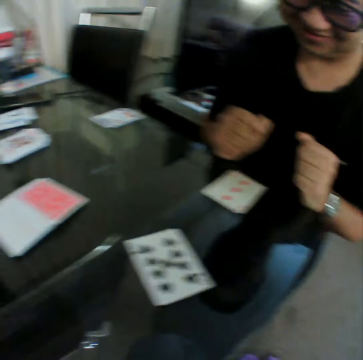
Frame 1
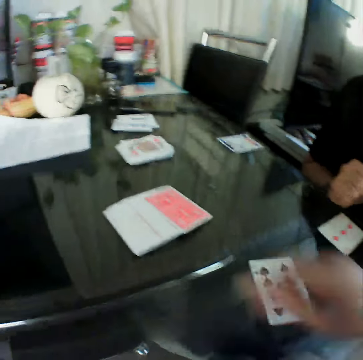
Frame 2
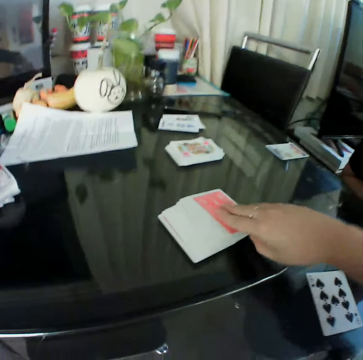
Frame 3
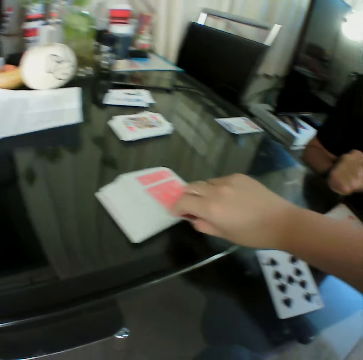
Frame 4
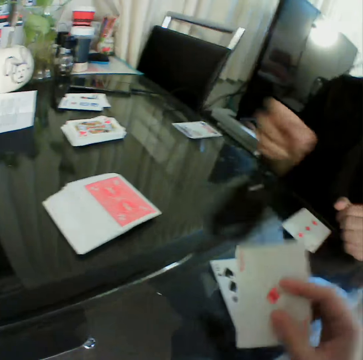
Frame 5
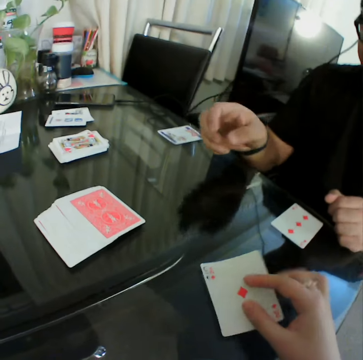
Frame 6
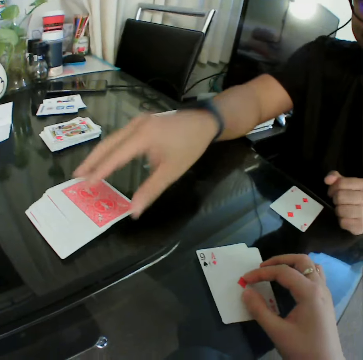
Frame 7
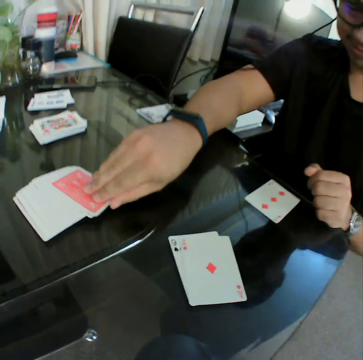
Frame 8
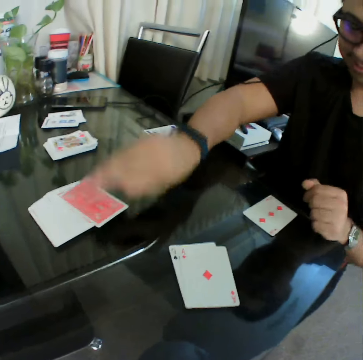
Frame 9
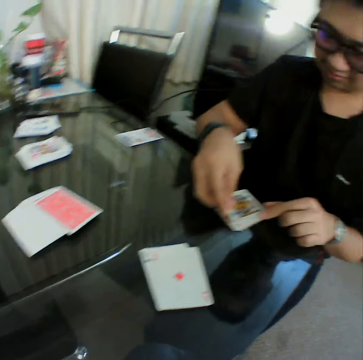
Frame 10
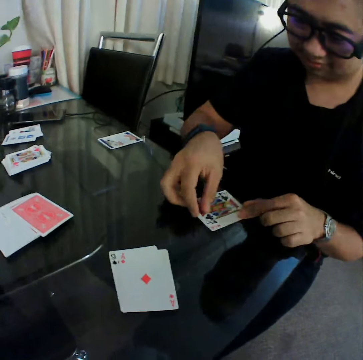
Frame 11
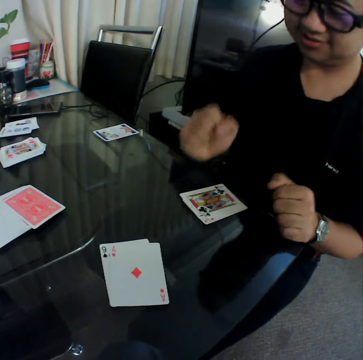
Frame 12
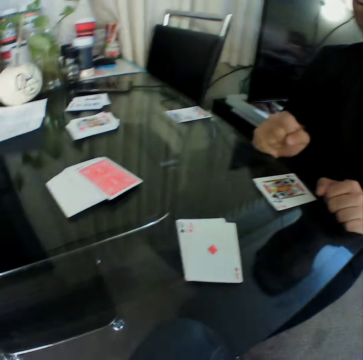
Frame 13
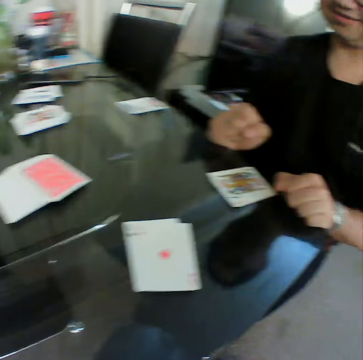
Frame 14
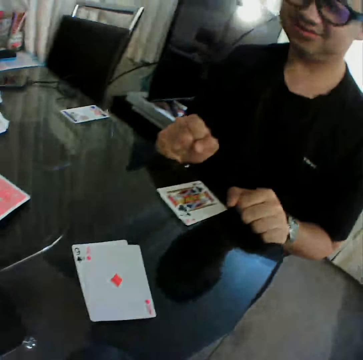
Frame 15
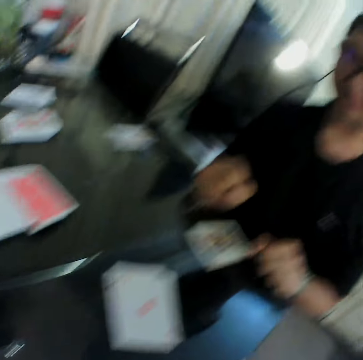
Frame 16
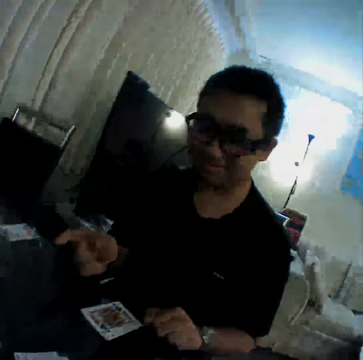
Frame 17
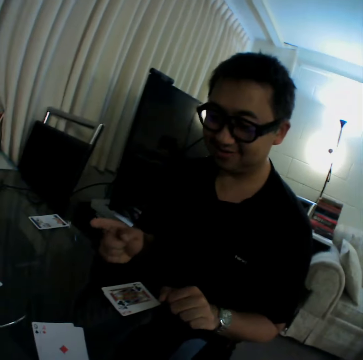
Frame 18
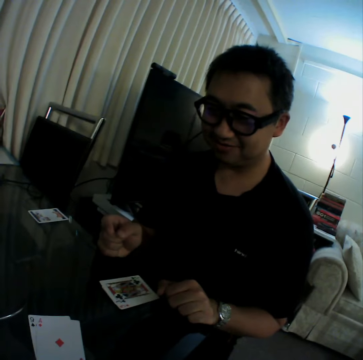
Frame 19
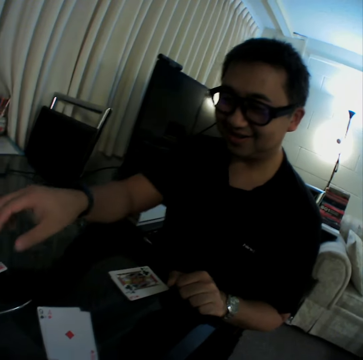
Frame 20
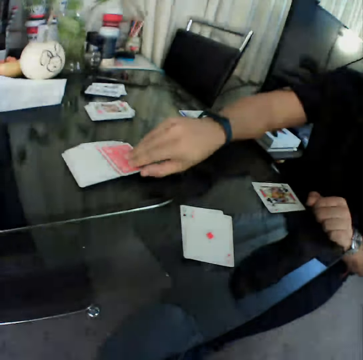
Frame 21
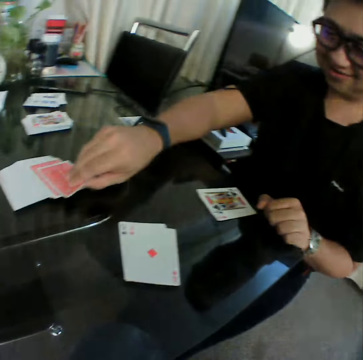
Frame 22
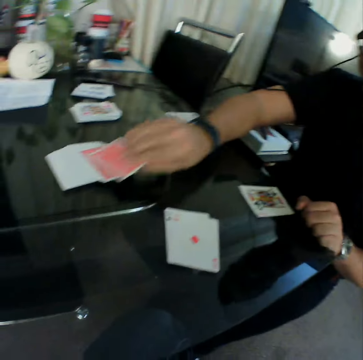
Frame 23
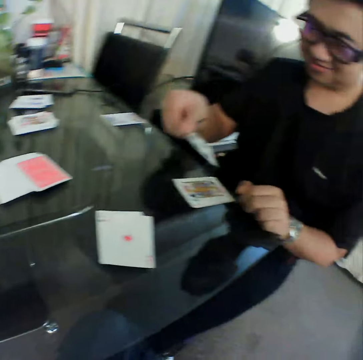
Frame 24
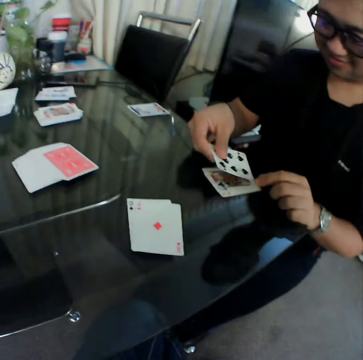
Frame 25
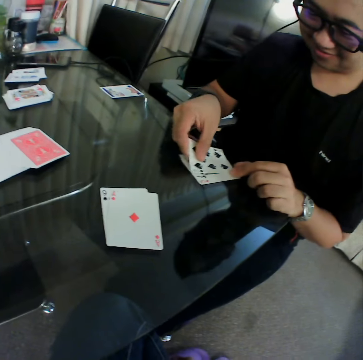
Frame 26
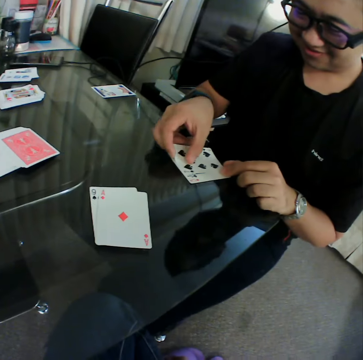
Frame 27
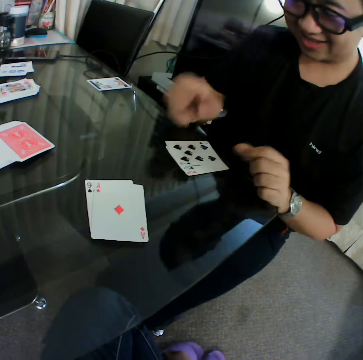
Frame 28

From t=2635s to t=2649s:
The camera wearer picks up a card from the deck of cards on the table with his right hand. He checks the card. He places the card in his right hand on the card on the table. A man picks up a card from the deck of cards on the table with his right hand. The man checks the card. The man places the card in his right hand on the card on the table. The man gestures his finger. The man picks up a card from the deck of cards on the table with his right hand. The man checks the card. The man places the card in his right hand on the cards on the table.

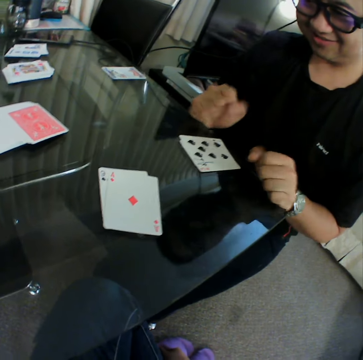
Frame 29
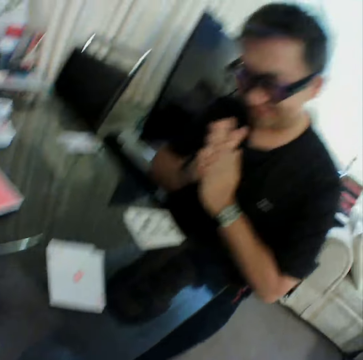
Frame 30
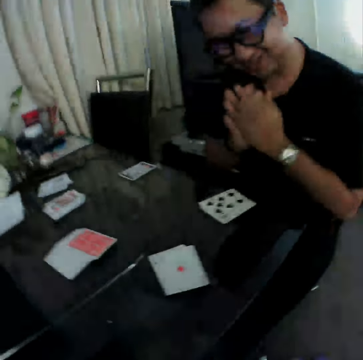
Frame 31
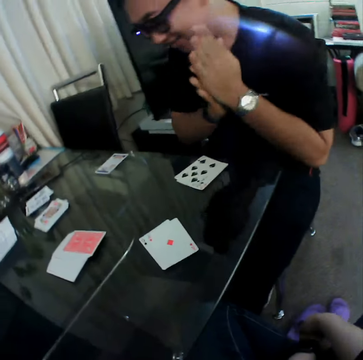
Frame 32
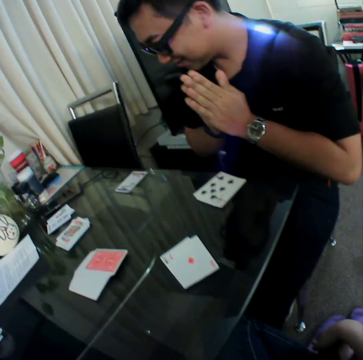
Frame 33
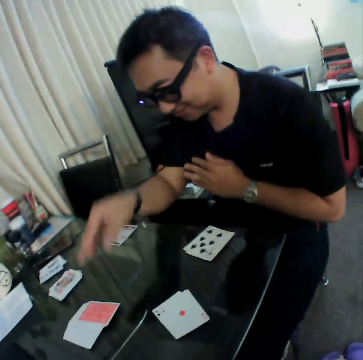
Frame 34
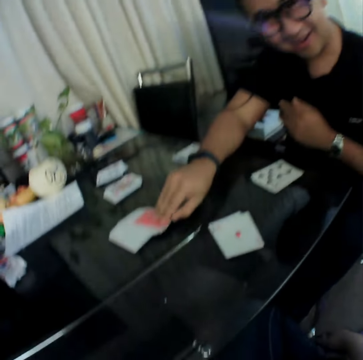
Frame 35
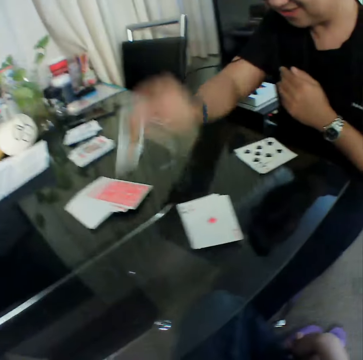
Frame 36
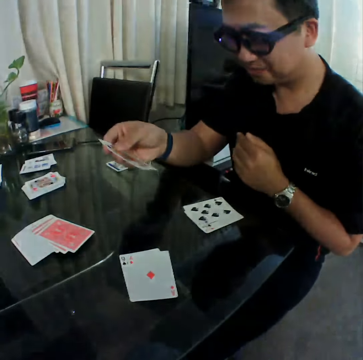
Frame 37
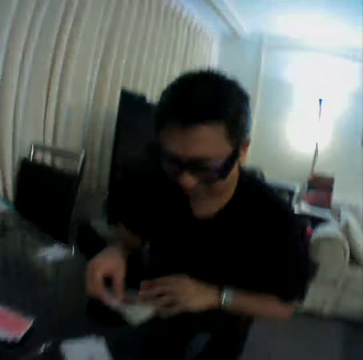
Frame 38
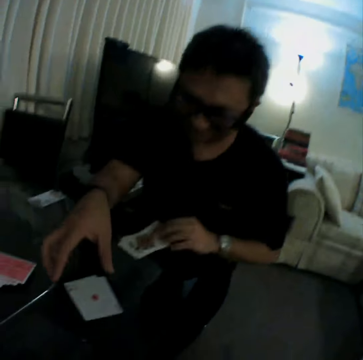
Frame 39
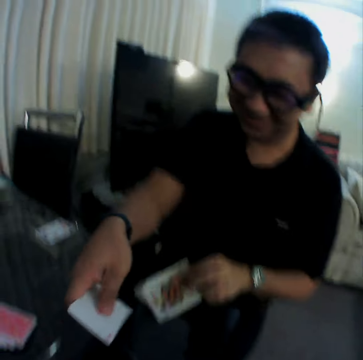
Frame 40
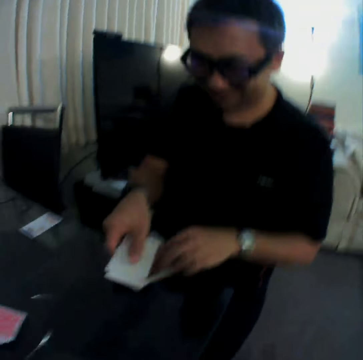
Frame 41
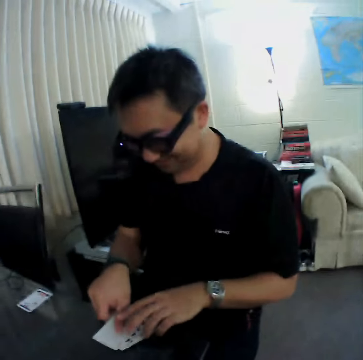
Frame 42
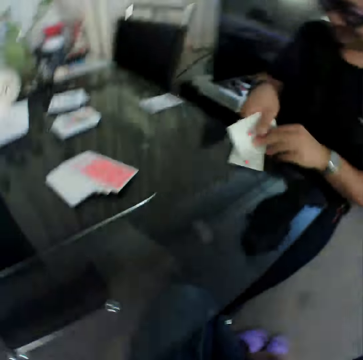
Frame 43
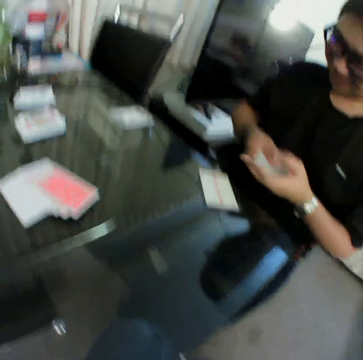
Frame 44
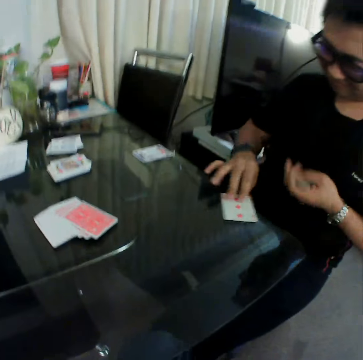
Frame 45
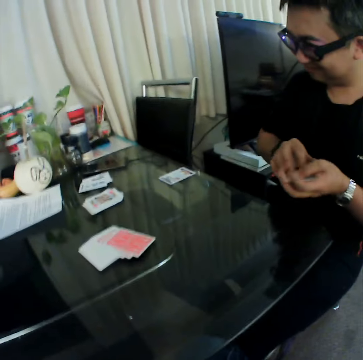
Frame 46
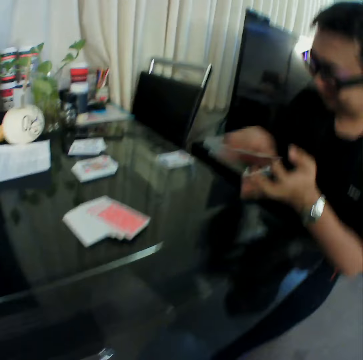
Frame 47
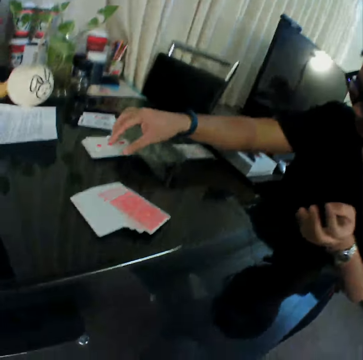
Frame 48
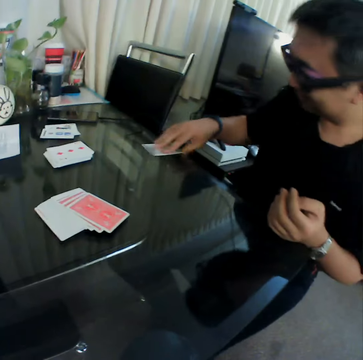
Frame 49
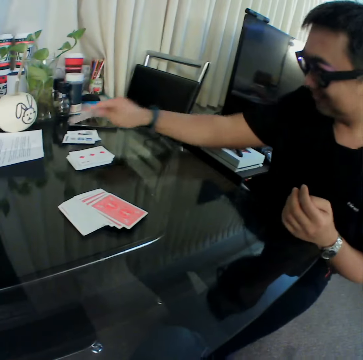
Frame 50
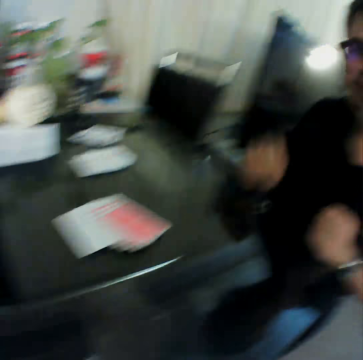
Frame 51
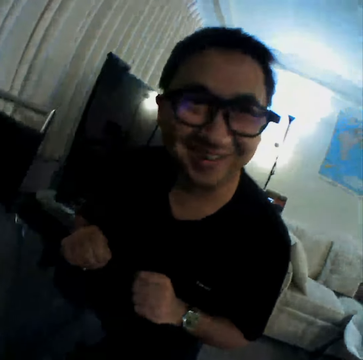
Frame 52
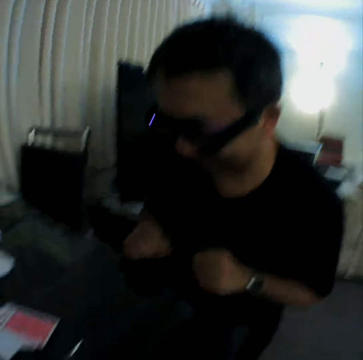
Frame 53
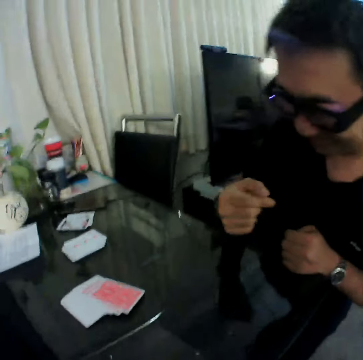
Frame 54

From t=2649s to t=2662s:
A man rubs his hands together. The man picks up a card from the deck of cards on the table with his right hand. The man checks the card. The man places the card in his right hand on the cards on the table. The man packs the cards on the table. The man places the card in his right hand on the cards on the table. The man picks up a card from the table with his right hand. The man places the card in his right hand on the cards on the table. The man looks at the camera wearer.

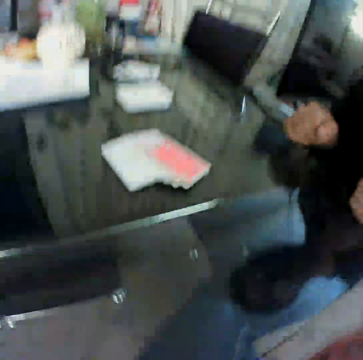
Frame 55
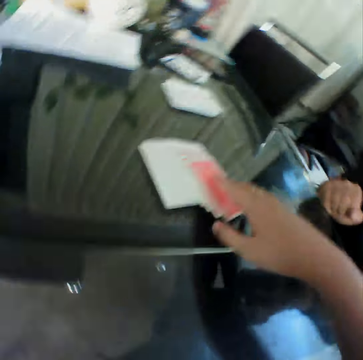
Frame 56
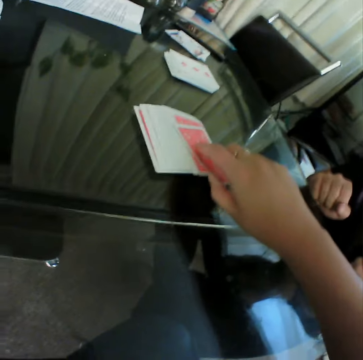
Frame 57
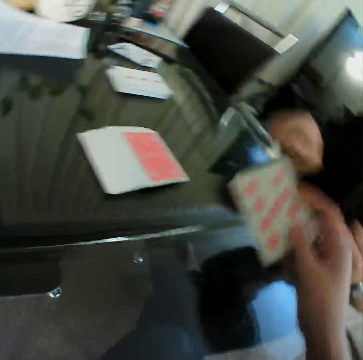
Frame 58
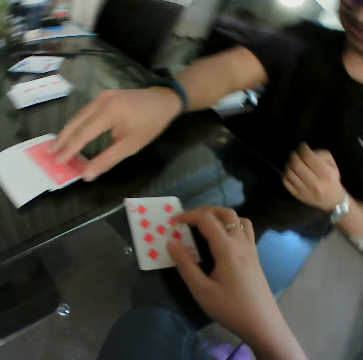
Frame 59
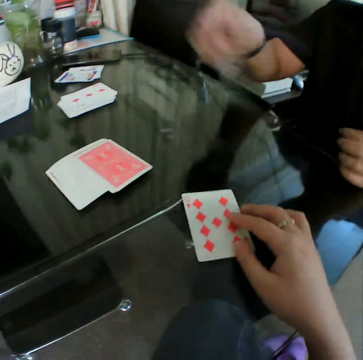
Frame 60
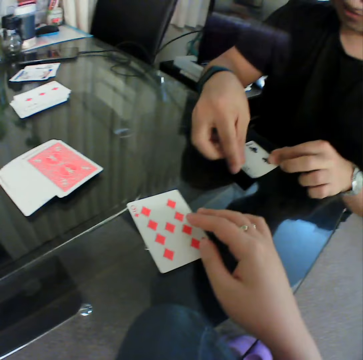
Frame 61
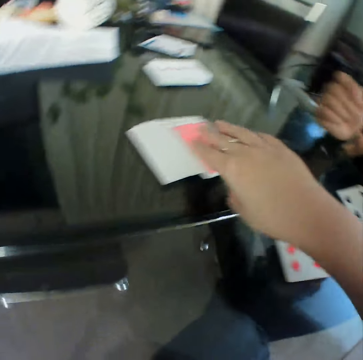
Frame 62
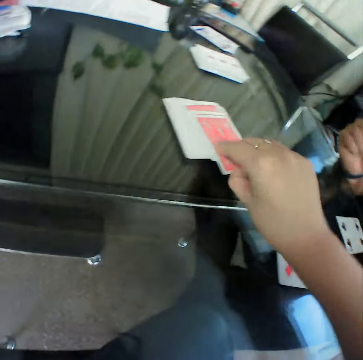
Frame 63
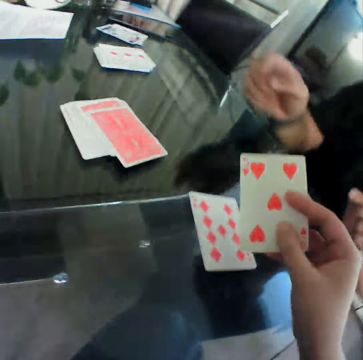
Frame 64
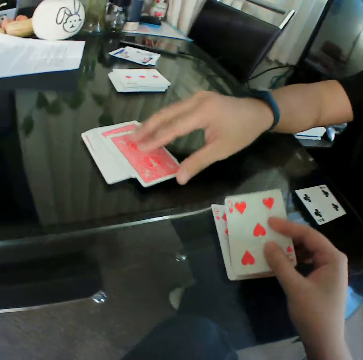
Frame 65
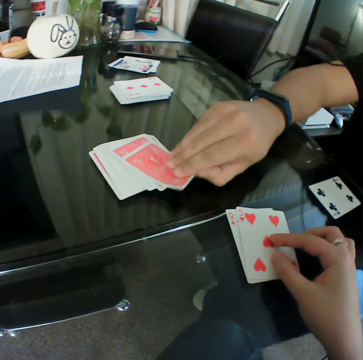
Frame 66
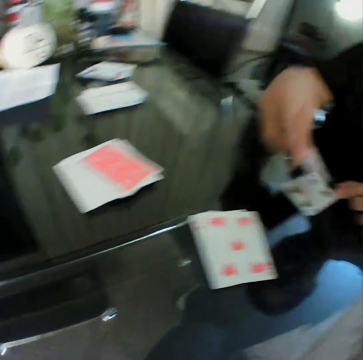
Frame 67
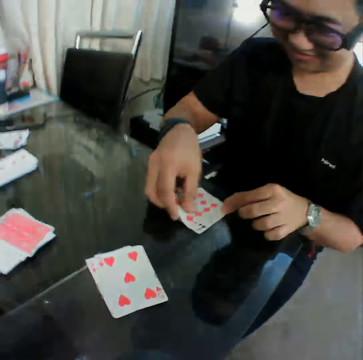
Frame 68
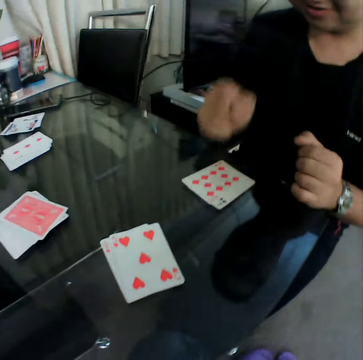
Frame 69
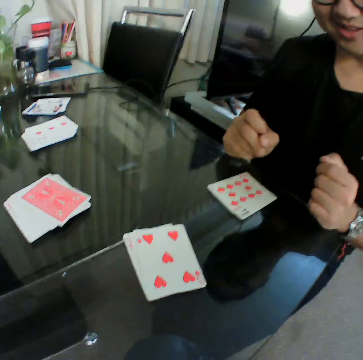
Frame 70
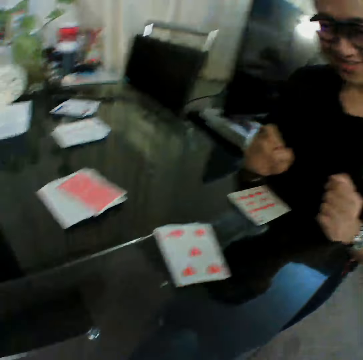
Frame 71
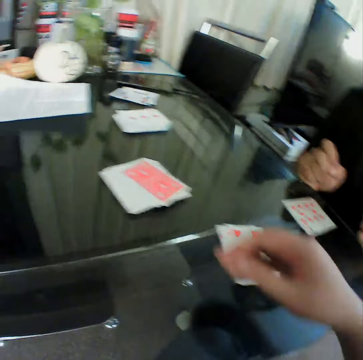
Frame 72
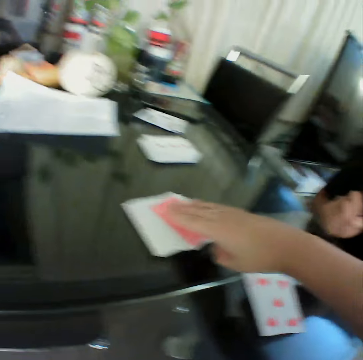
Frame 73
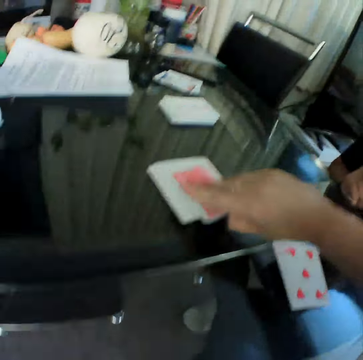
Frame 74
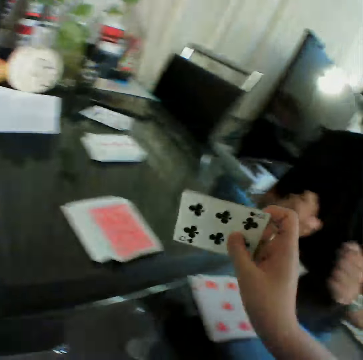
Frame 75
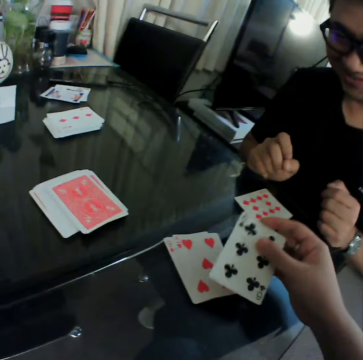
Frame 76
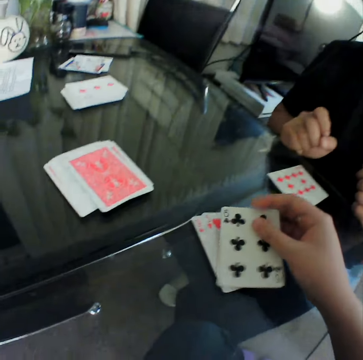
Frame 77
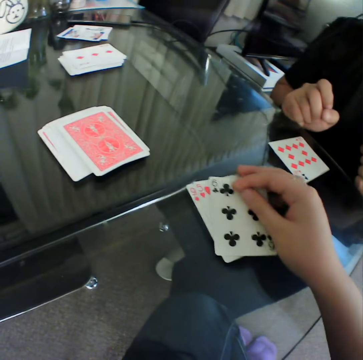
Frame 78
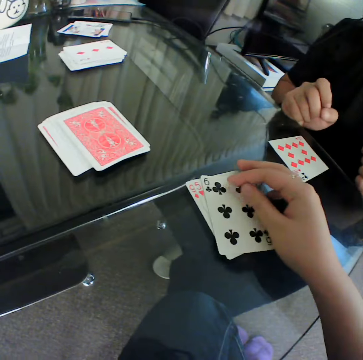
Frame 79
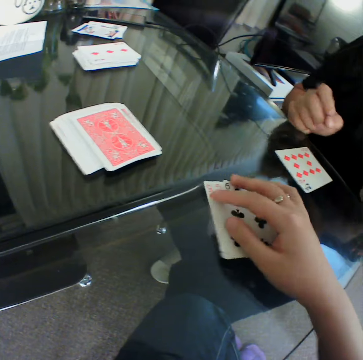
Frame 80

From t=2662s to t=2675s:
A man gestures his finger. The camera wearer picks up a card from the deck of cards on the table with his right hand. He places the card in his right hand on the table. The man picks up a card from the deck of cards on the table with his right hand. The man places the card in his right hand on the table. The camera wearer picks up a card from the deck of cards on the table with his right hand. He checks the card. He places the card in his right hand on the card on the table. The man picks up a card from the deck of cards on the table with his right hand. The man checks the card. The man places the card in his right hand on the card on the table. The camera wearer picks up a card from the deck of cards on the table with his right hand. He checks the card. He places the card in his right hand on the cards on the table.
